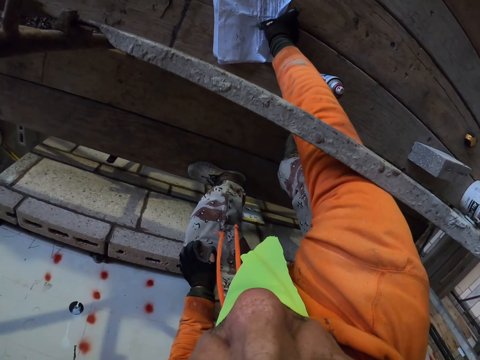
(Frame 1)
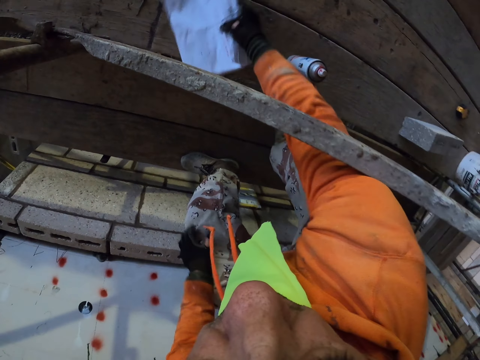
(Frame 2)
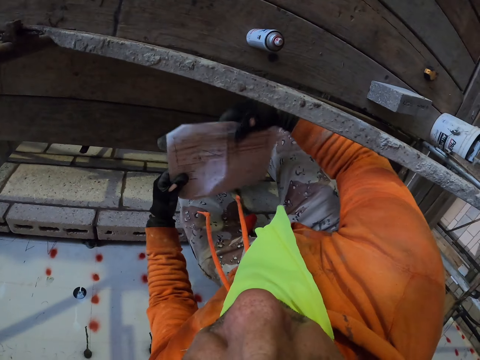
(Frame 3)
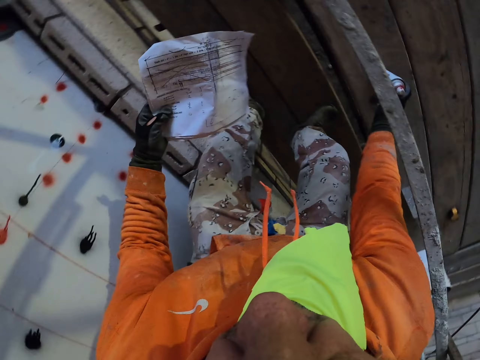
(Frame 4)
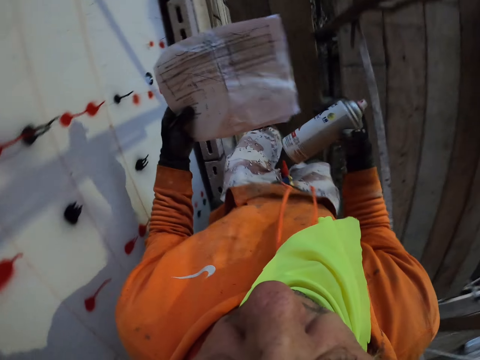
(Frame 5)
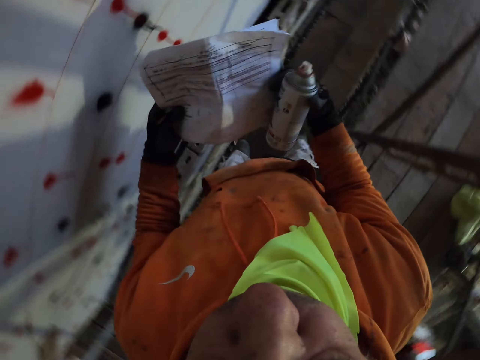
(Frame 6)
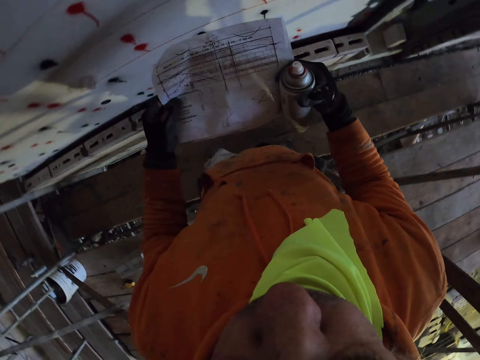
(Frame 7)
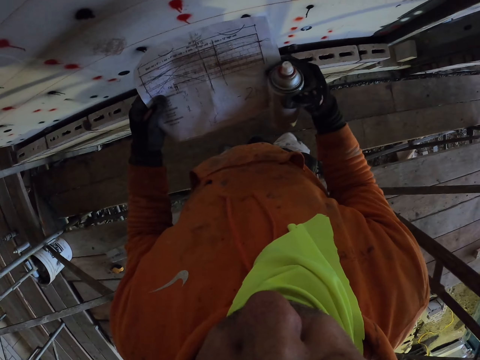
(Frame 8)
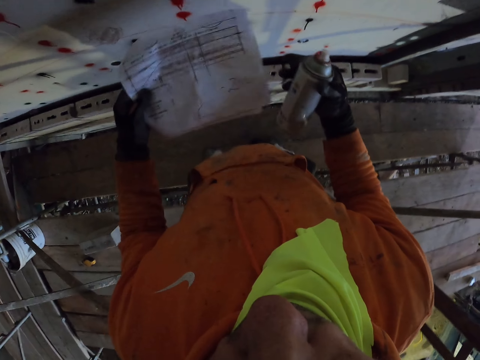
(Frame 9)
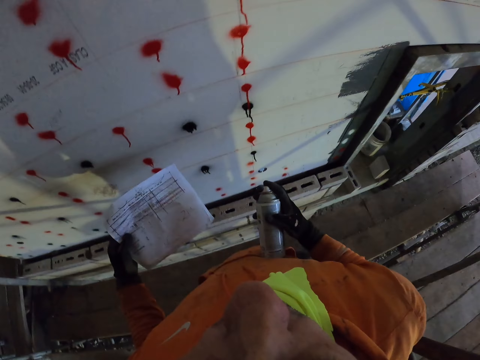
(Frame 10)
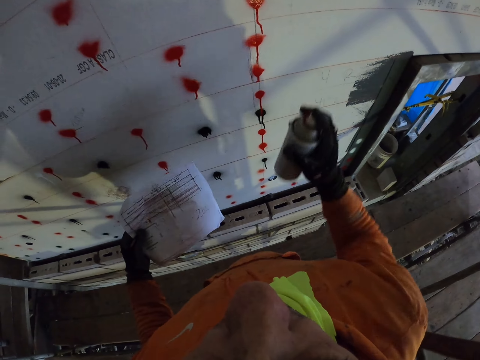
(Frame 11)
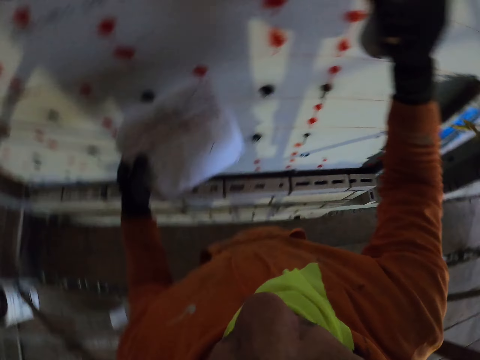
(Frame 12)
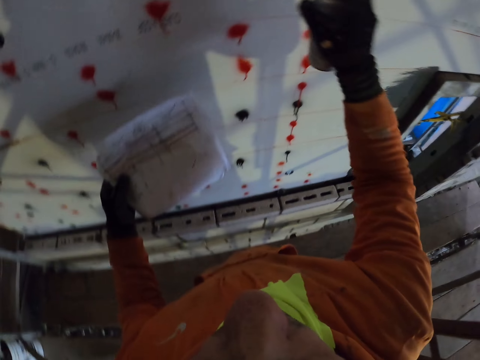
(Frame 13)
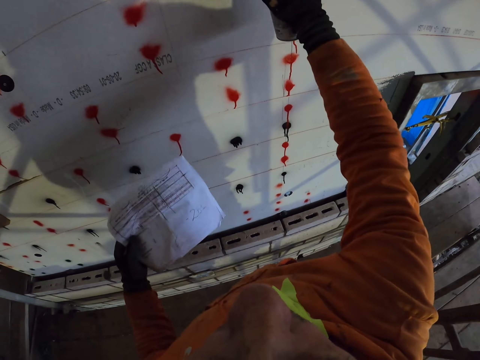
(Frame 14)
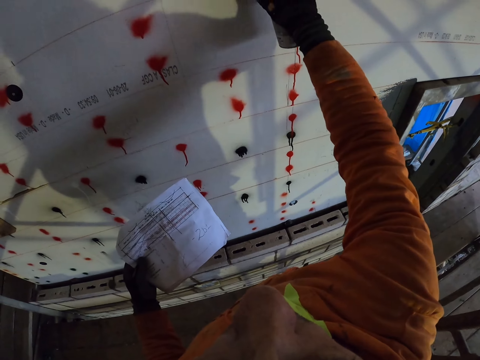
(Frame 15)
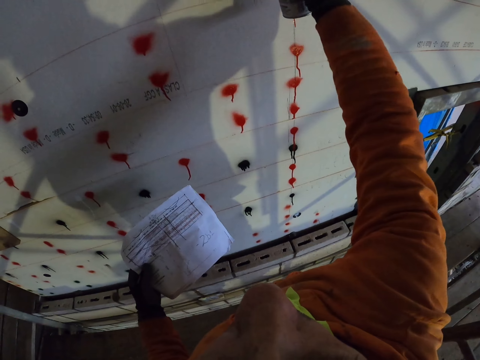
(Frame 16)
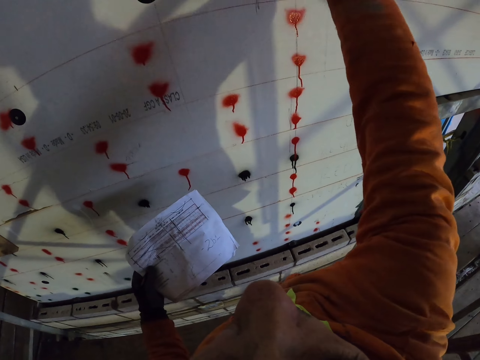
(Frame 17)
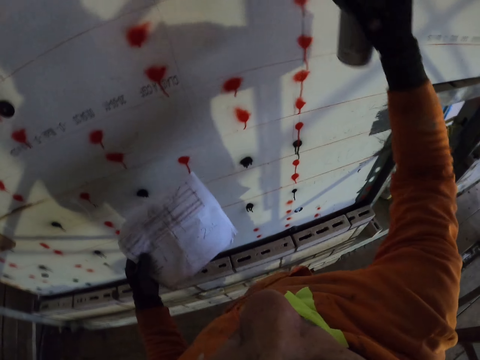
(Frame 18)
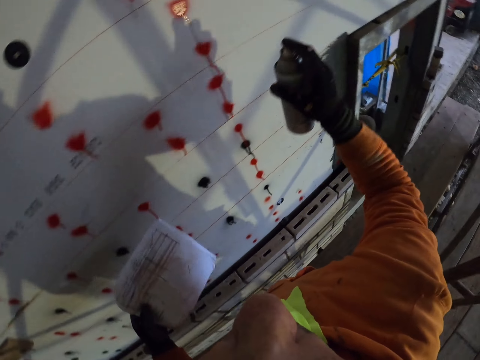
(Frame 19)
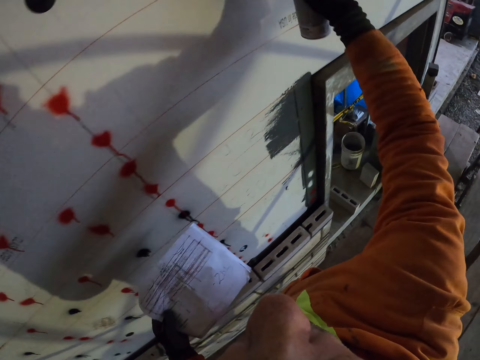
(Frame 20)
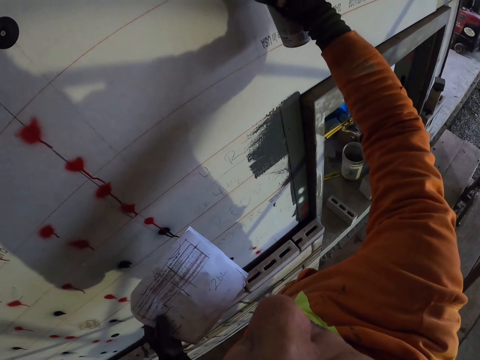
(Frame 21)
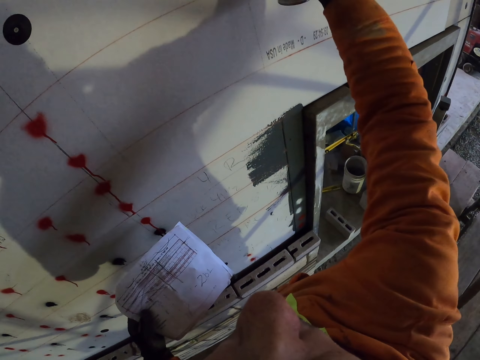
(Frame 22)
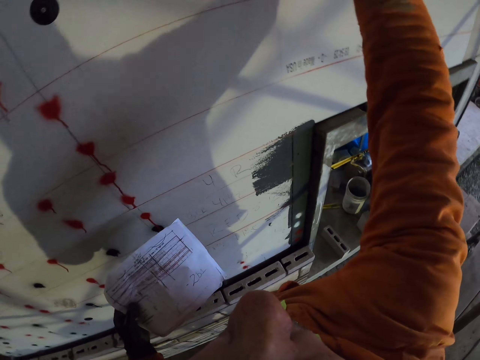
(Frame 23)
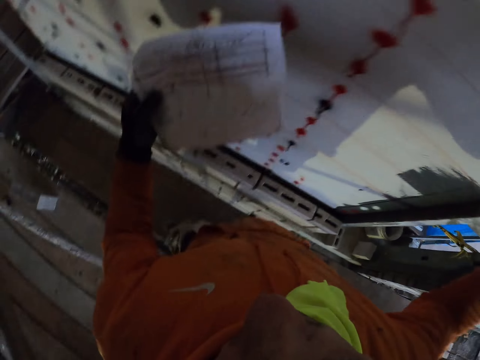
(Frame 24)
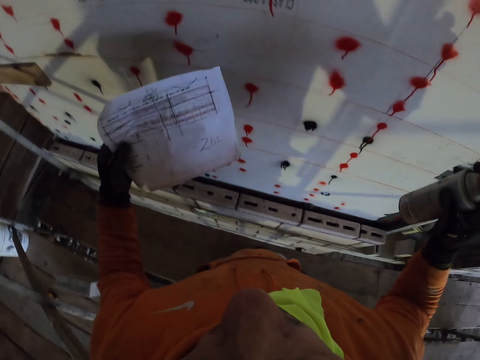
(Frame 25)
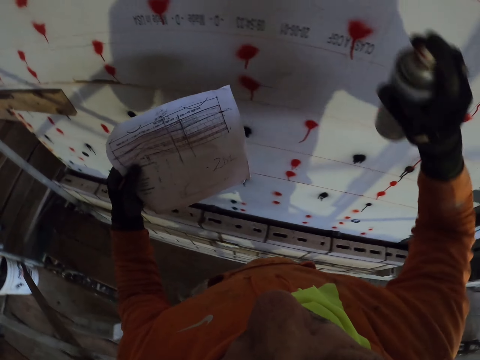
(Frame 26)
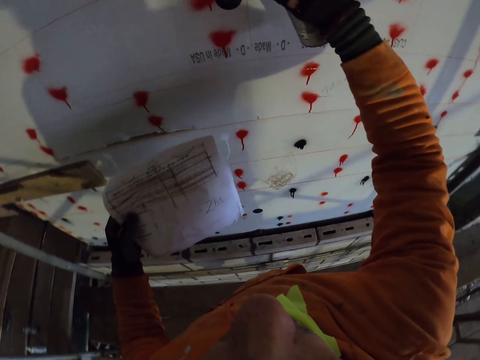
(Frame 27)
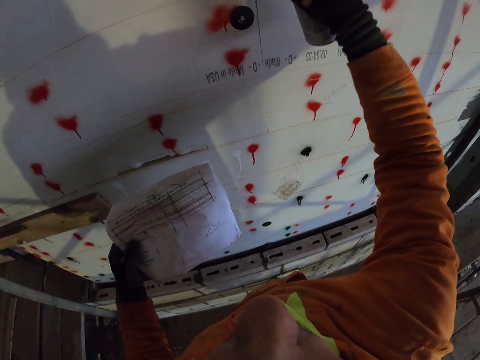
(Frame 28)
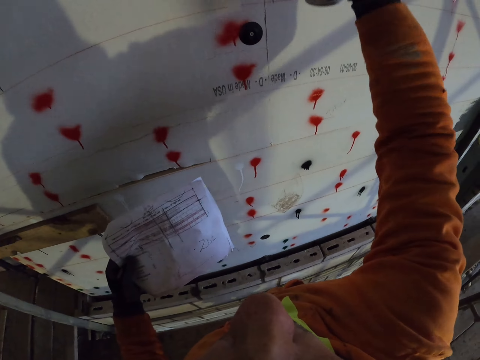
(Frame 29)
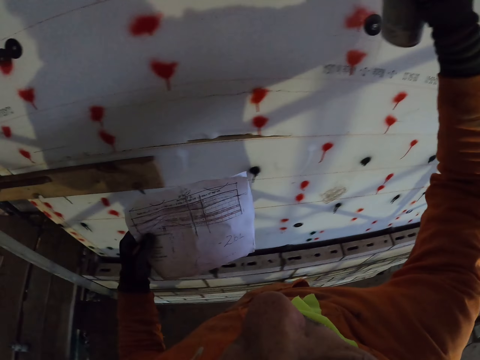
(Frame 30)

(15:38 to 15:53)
The camera wearer bends. They pick the paper. They pick the spray. They turn around the room. They spray on the wall.

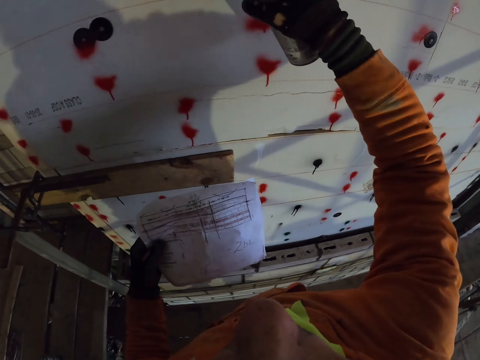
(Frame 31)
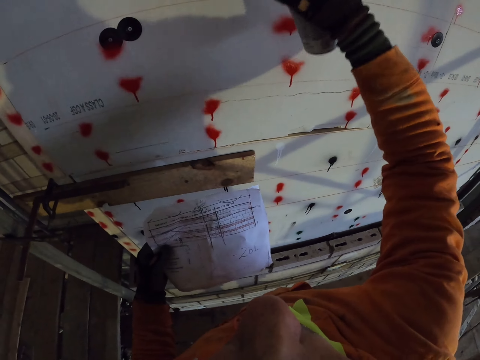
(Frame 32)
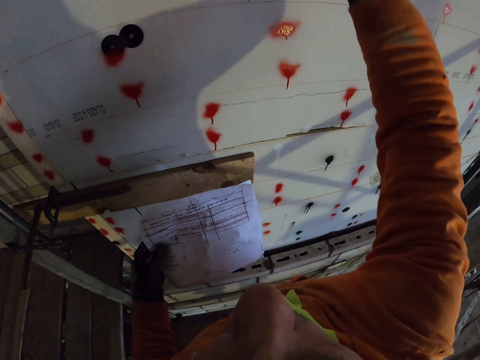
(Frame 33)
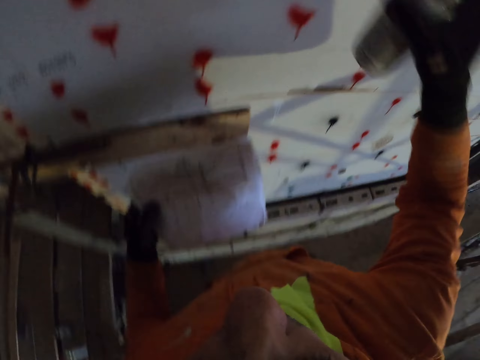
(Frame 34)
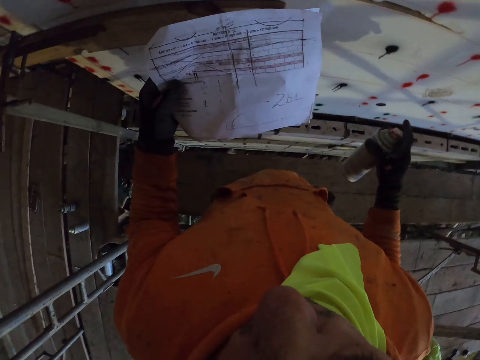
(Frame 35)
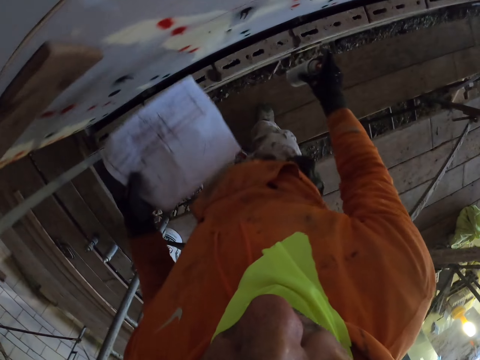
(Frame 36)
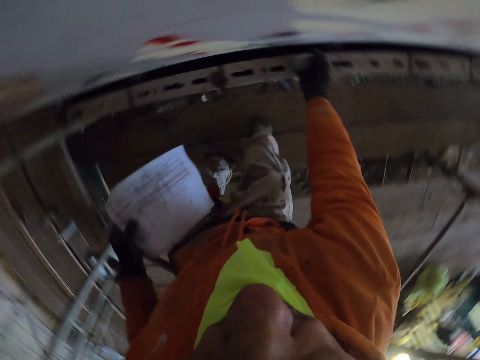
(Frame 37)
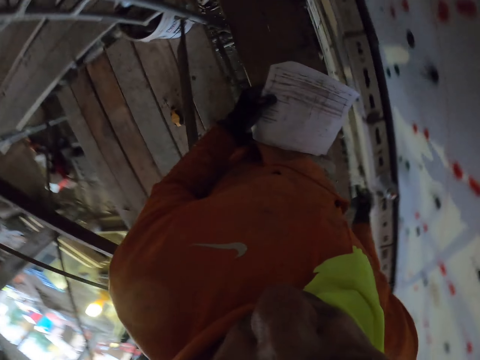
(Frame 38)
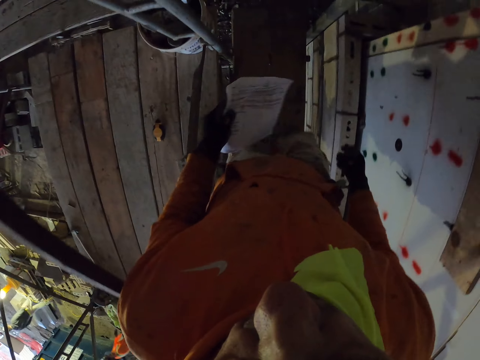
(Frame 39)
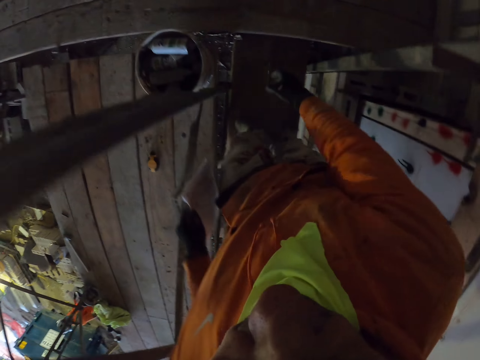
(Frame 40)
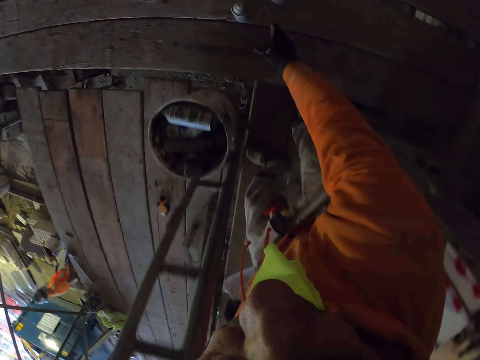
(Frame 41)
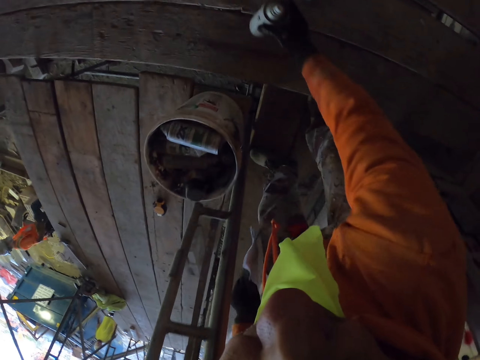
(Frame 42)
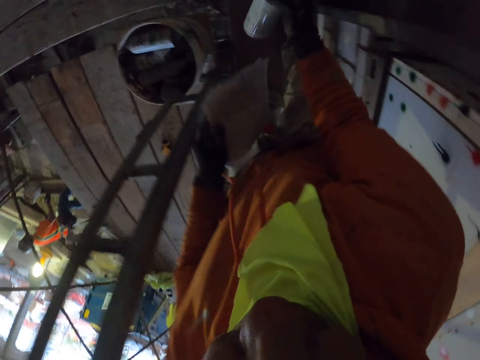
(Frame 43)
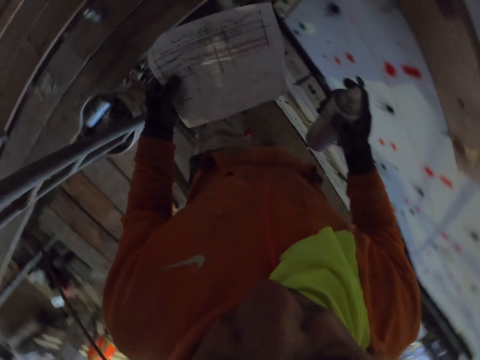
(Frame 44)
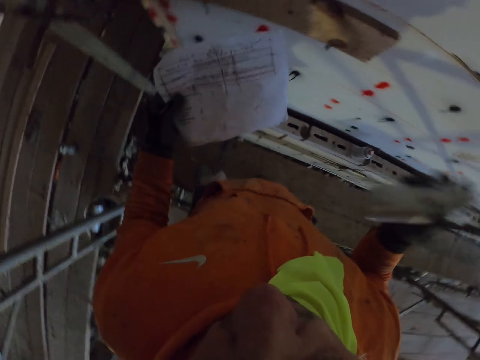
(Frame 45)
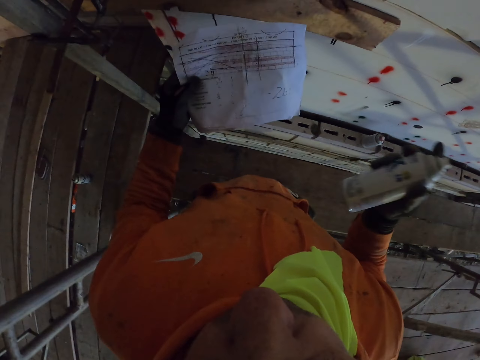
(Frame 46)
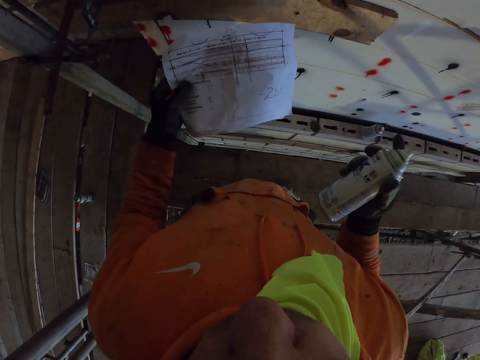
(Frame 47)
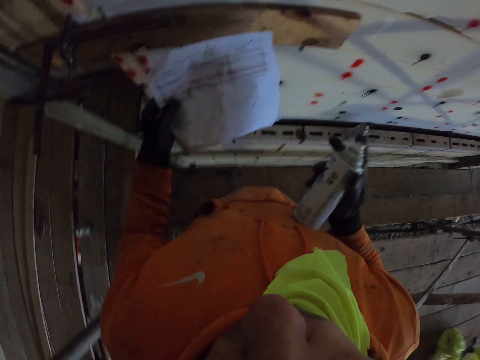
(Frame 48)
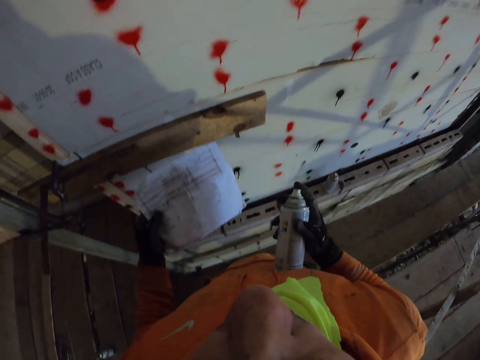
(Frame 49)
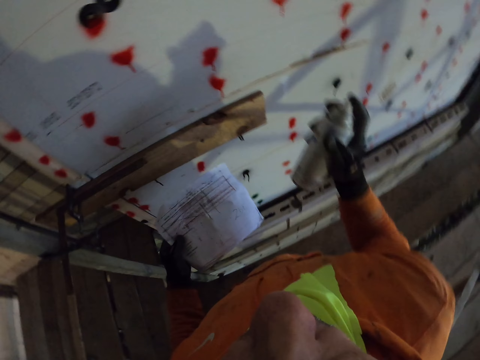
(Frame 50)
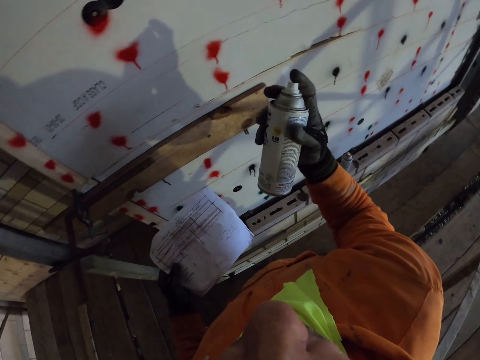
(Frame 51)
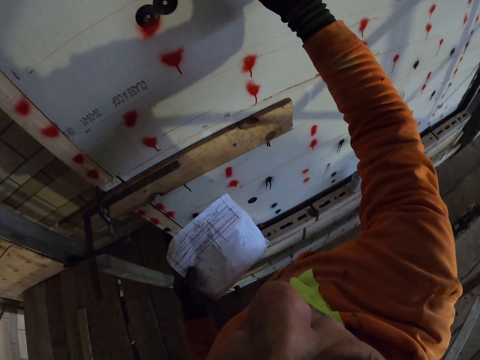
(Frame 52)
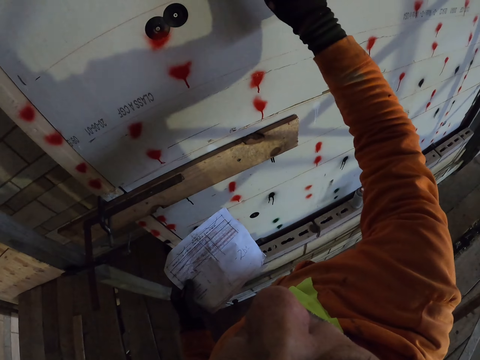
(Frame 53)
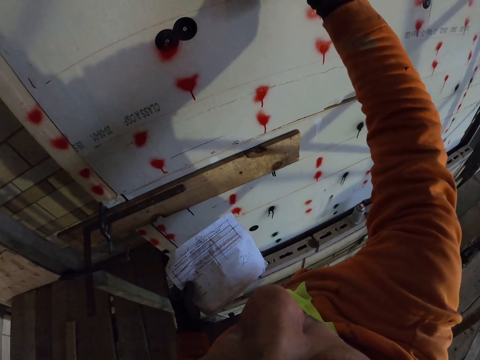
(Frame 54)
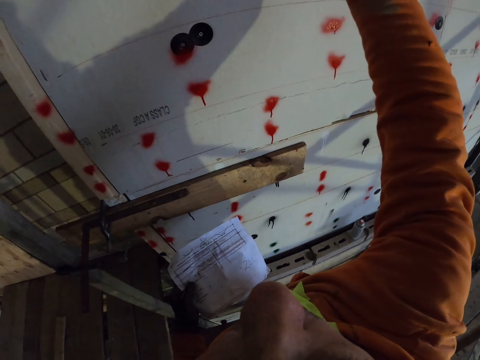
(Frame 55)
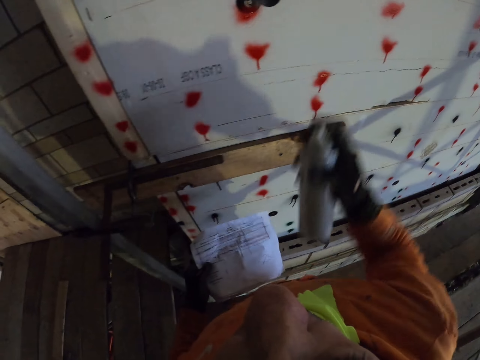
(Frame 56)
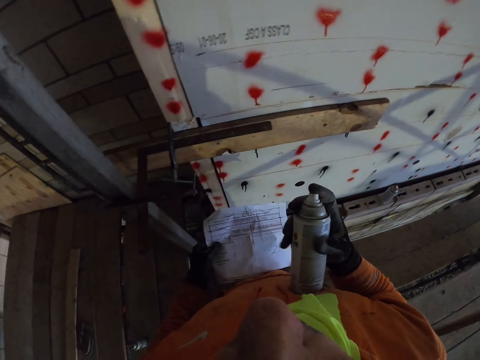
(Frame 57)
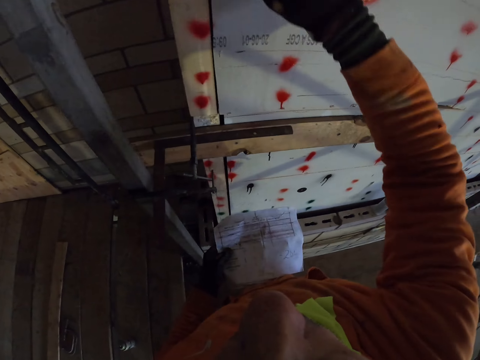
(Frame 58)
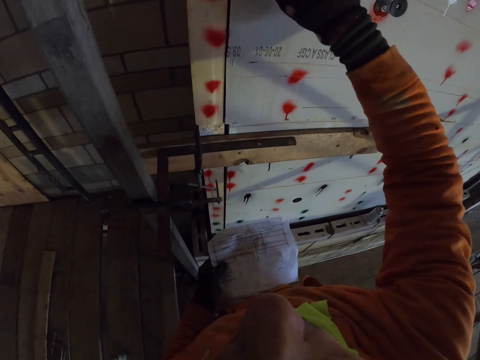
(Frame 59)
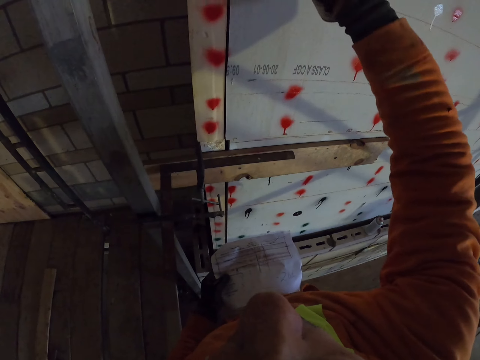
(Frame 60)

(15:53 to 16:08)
The camera wearer puts the spray on the concrete. They walk around the room. They pick the spray. They bend. They shake the spray. They spray on the wall.
